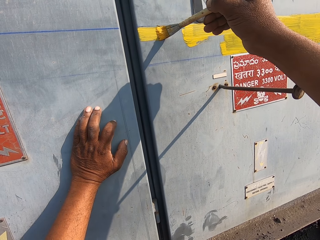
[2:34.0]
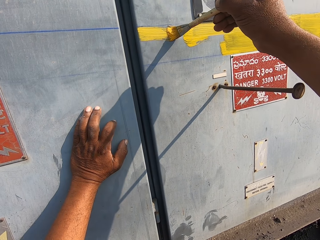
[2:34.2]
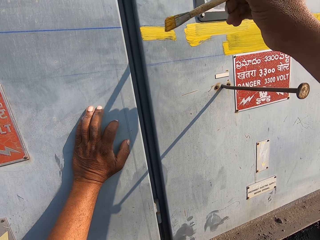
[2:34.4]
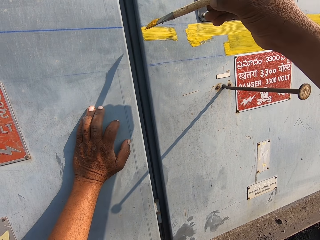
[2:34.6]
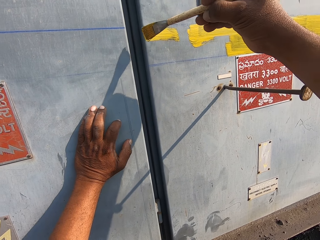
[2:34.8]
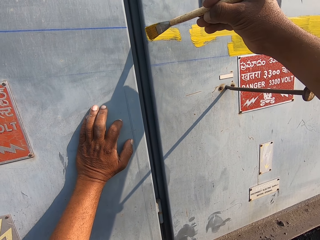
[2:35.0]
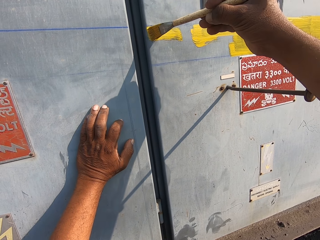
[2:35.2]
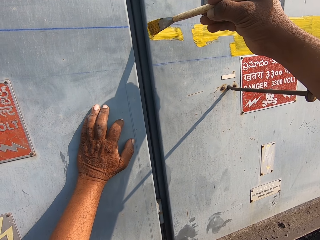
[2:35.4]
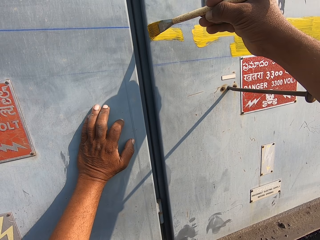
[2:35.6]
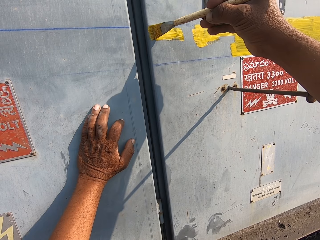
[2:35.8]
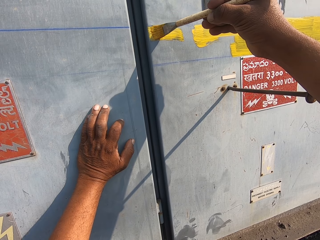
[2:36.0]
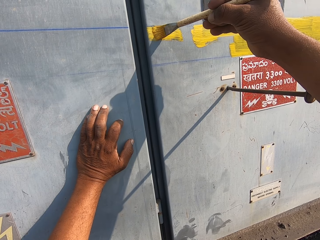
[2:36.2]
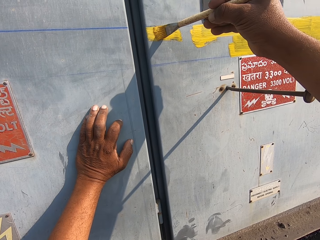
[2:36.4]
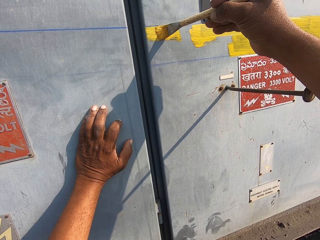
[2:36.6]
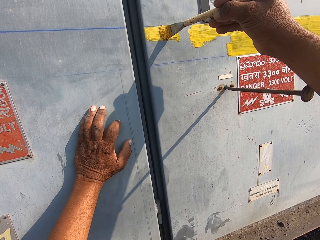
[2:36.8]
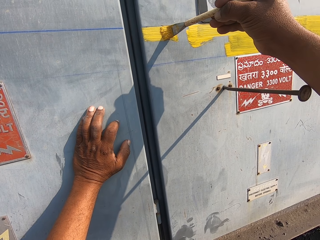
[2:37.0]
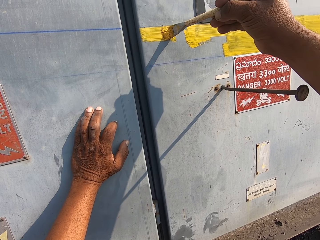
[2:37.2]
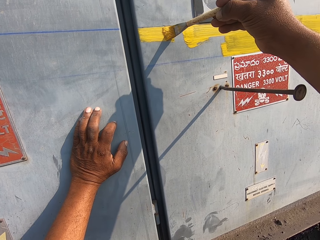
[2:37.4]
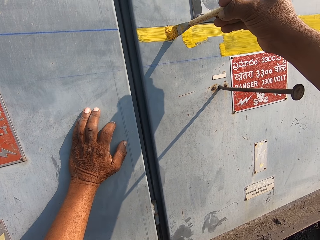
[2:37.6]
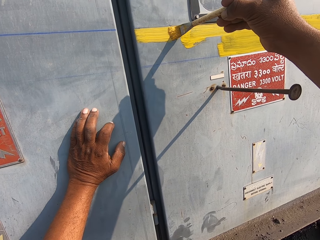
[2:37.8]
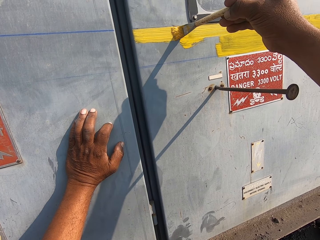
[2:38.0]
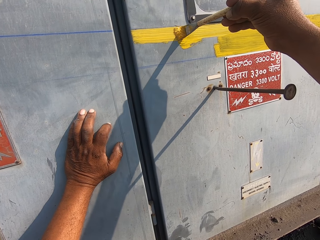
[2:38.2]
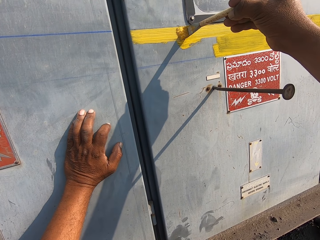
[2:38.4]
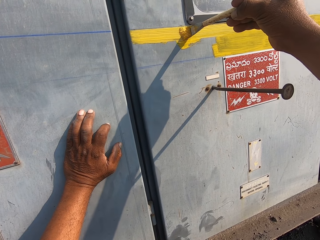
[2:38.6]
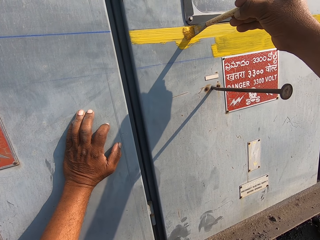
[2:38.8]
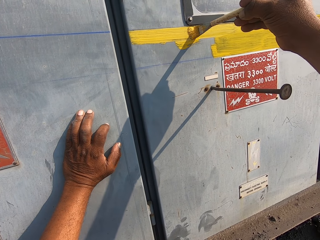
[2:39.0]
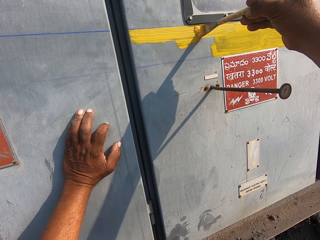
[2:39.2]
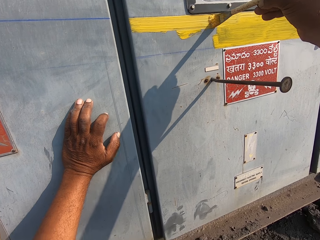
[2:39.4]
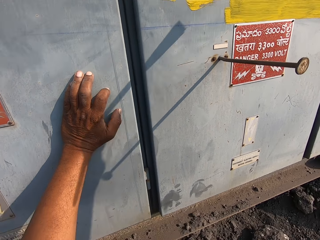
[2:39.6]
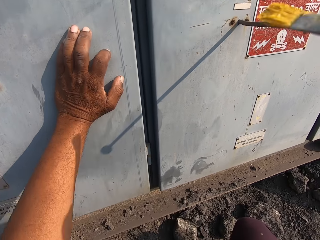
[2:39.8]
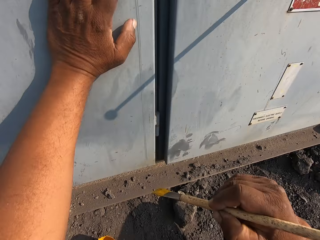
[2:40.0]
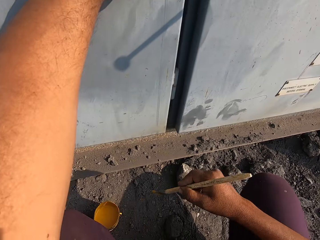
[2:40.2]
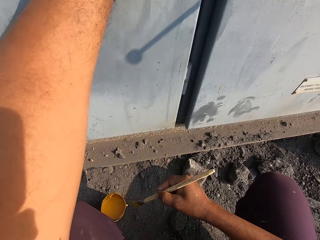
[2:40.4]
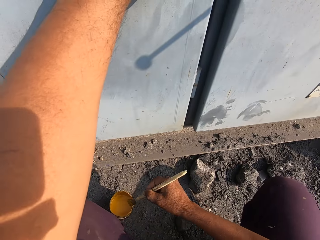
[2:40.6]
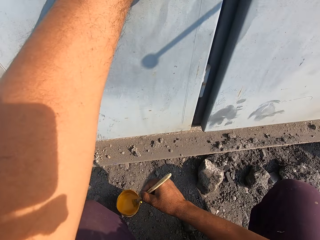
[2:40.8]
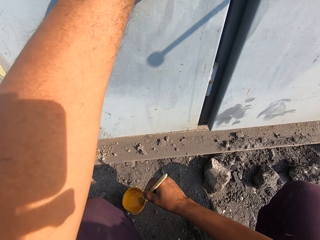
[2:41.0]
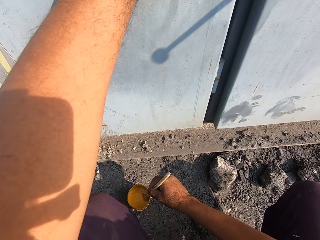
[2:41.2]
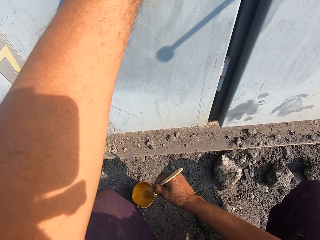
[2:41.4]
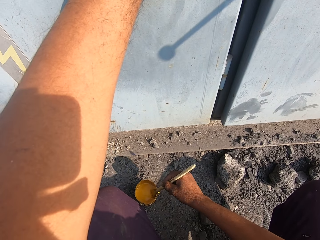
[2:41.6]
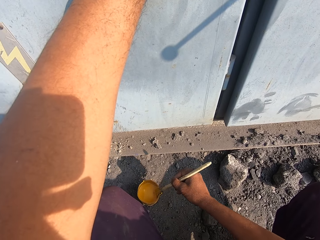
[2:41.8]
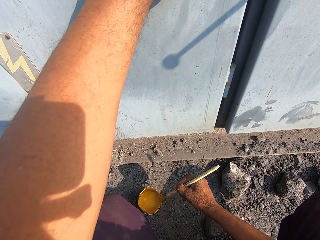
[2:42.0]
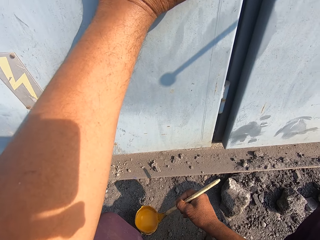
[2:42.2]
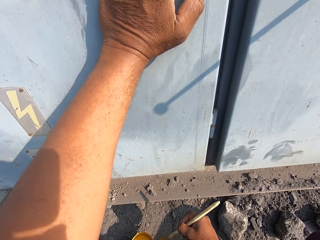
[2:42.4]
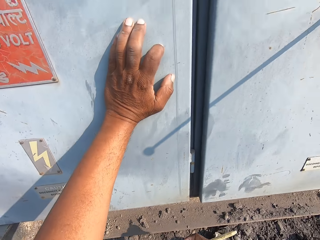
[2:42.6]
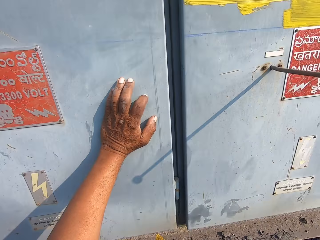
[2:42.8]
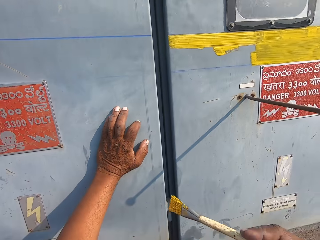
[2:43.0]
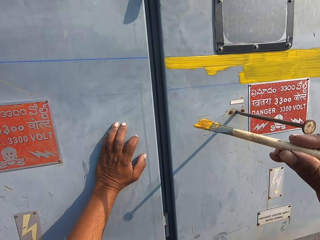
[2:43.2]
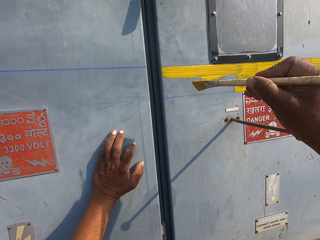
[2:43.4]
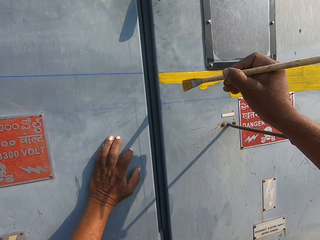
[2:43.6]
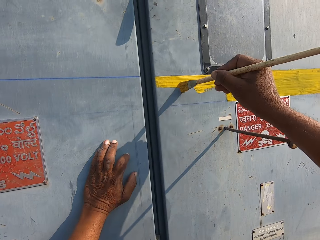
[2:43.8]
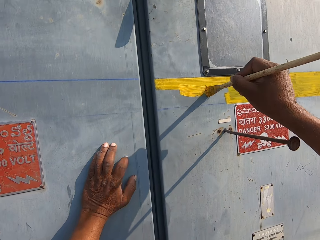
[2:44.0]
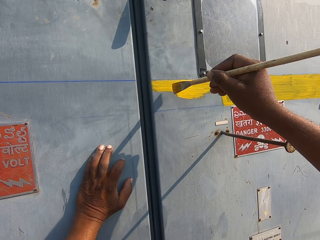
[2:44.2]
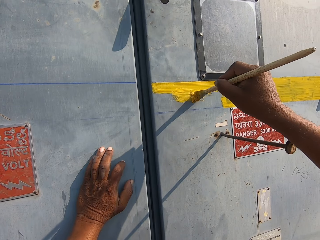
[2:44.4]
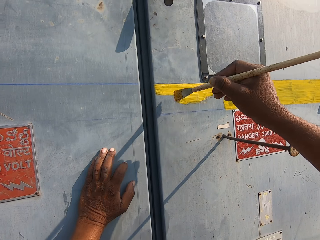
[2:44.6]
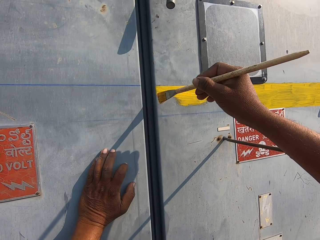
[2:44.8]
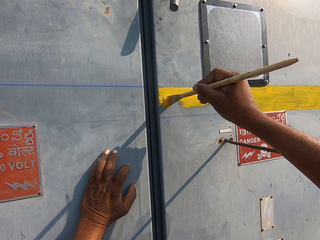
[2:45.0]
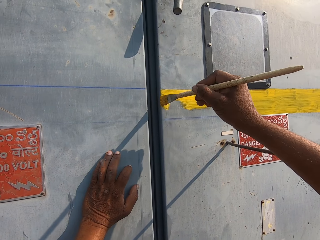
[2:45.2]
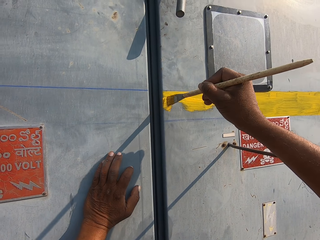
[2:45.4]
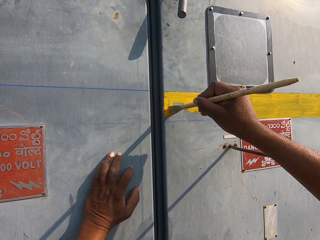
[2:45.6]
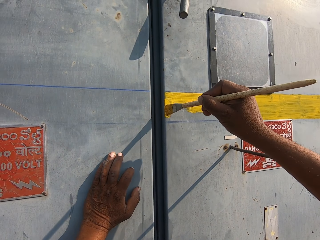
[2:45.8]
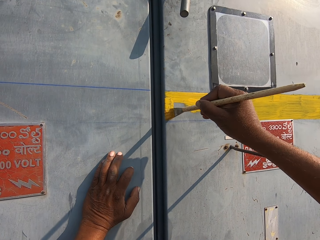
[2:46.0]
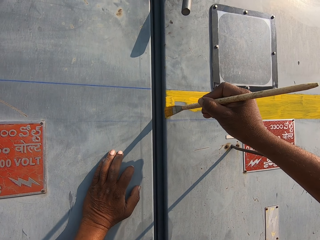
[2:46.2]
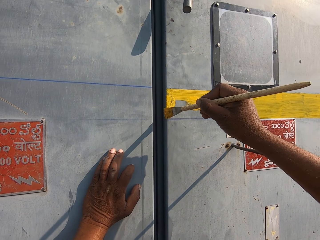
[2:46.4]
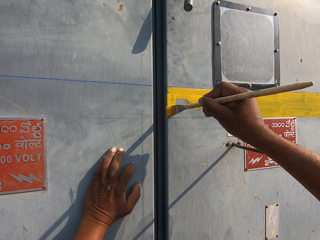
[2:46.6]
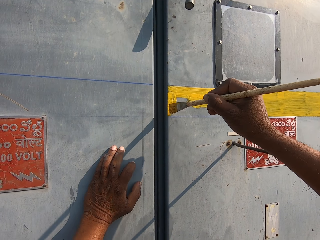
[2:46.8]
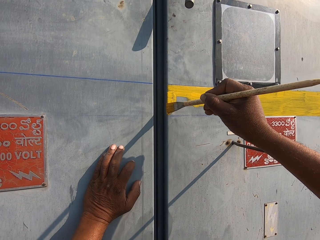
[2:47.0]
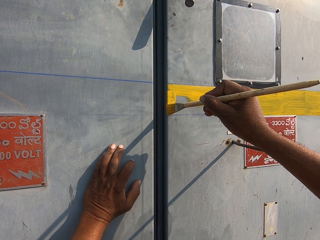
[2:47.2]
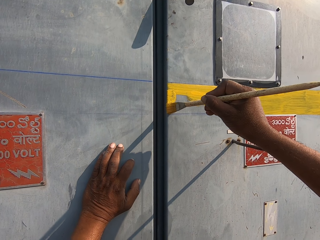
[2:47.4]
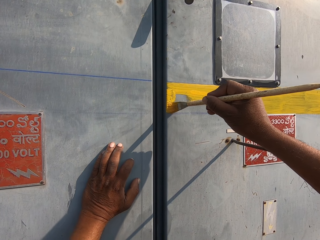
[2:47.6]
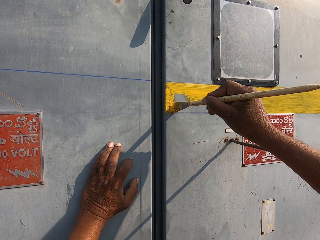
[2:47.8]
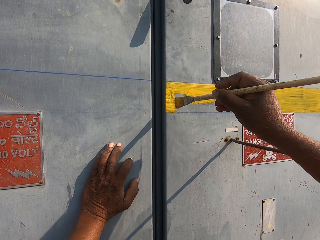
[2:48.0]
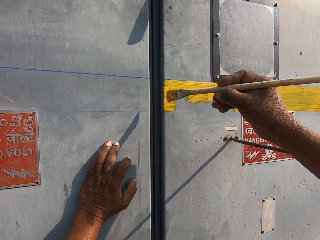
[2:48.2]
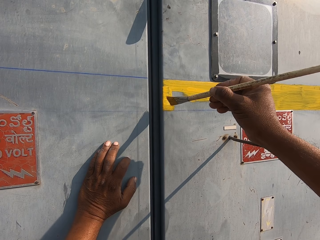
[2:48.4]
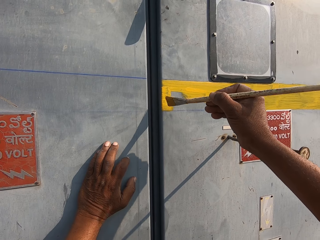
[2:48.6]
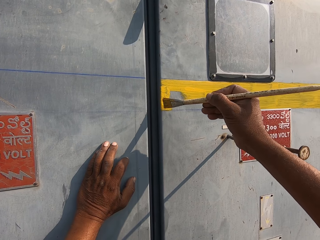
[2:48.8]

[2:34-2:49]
The camera wearer dips the painting brush in the paint. They paint the iron wall with the painting brush.

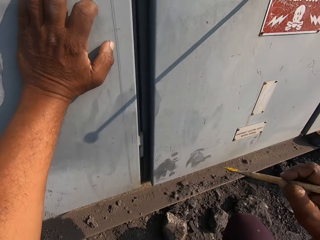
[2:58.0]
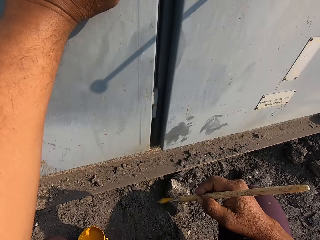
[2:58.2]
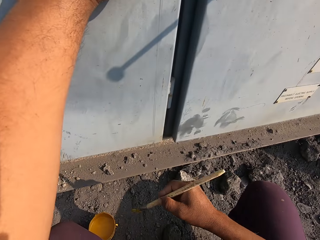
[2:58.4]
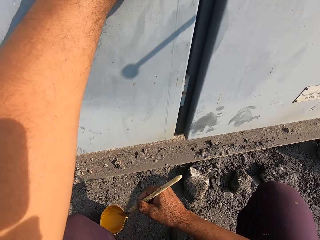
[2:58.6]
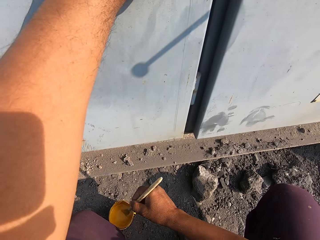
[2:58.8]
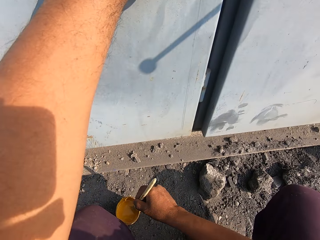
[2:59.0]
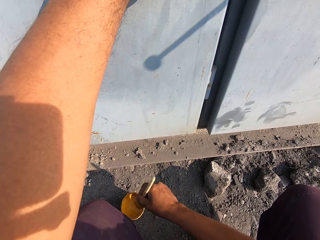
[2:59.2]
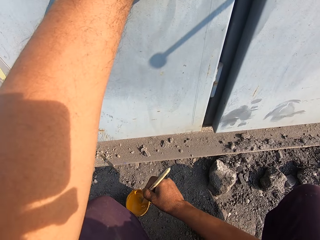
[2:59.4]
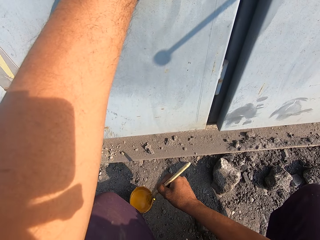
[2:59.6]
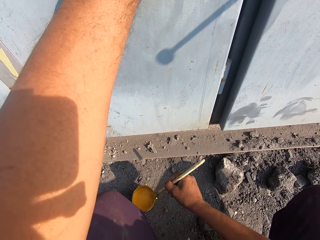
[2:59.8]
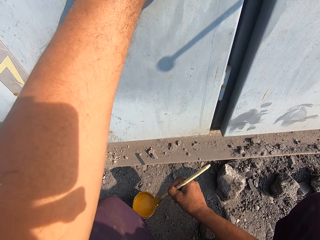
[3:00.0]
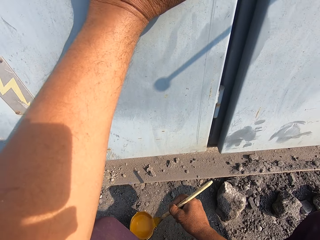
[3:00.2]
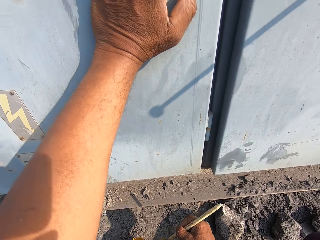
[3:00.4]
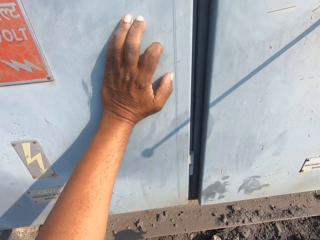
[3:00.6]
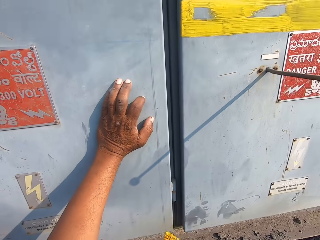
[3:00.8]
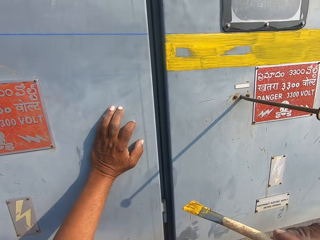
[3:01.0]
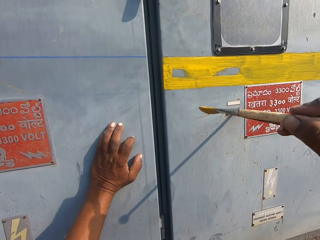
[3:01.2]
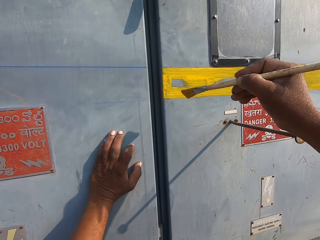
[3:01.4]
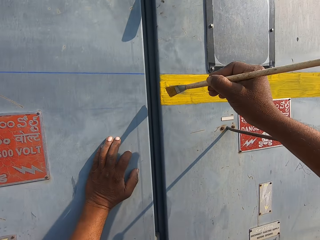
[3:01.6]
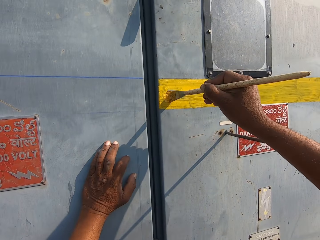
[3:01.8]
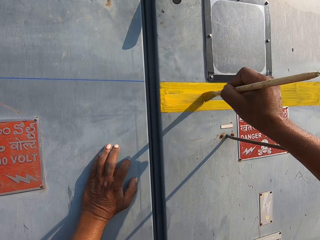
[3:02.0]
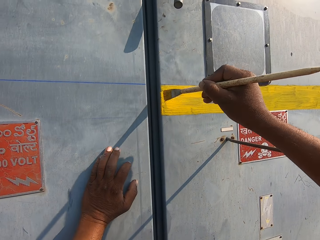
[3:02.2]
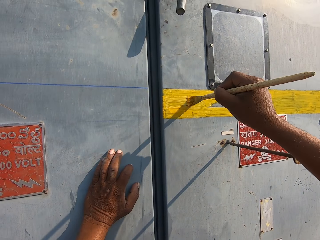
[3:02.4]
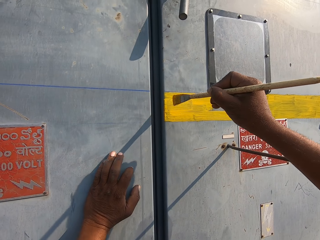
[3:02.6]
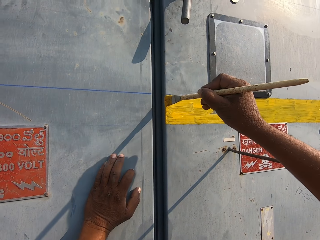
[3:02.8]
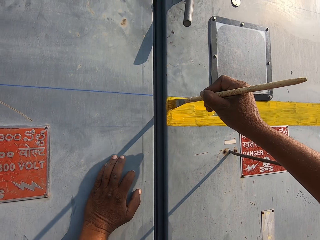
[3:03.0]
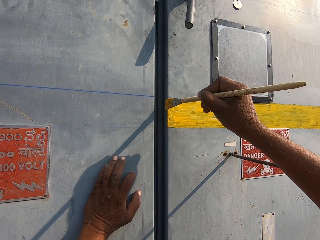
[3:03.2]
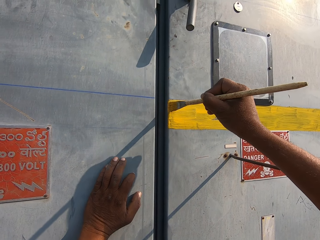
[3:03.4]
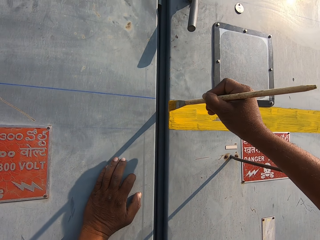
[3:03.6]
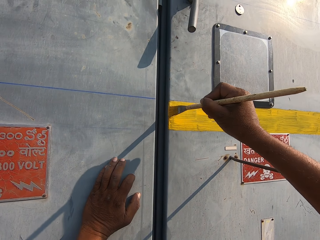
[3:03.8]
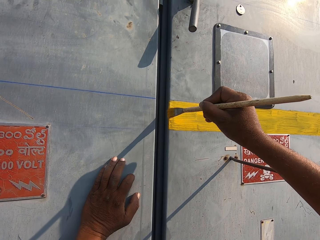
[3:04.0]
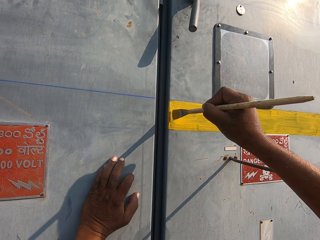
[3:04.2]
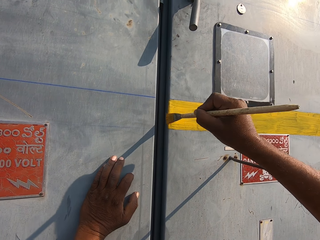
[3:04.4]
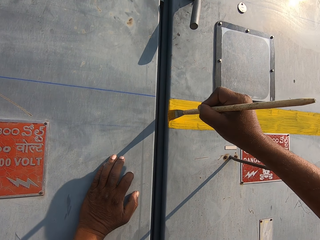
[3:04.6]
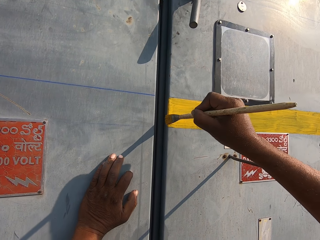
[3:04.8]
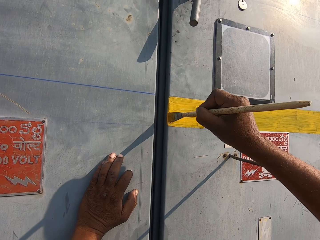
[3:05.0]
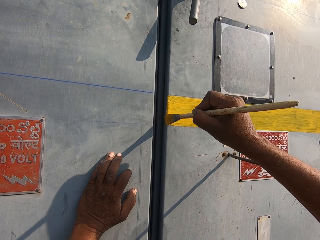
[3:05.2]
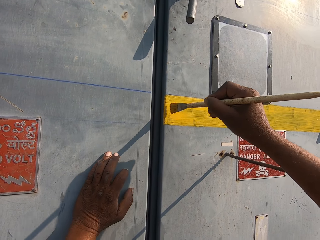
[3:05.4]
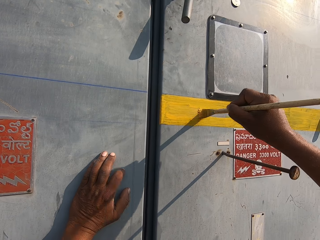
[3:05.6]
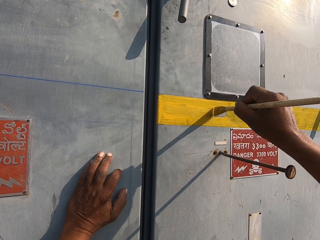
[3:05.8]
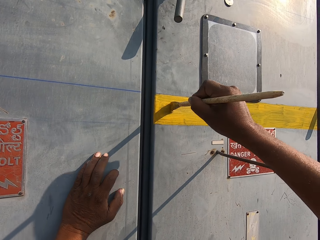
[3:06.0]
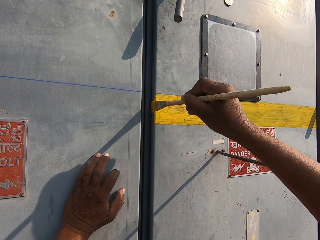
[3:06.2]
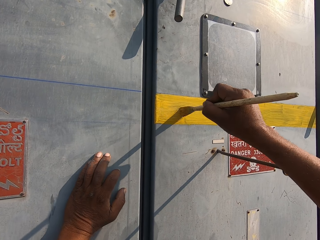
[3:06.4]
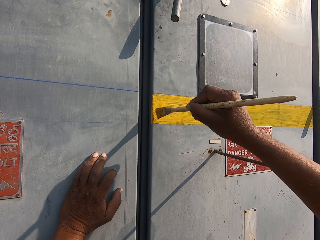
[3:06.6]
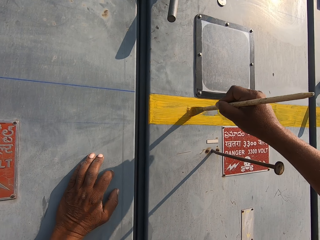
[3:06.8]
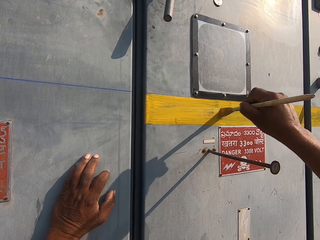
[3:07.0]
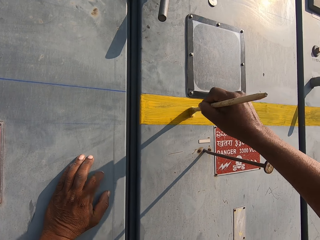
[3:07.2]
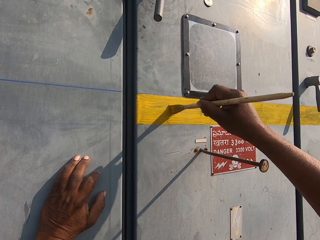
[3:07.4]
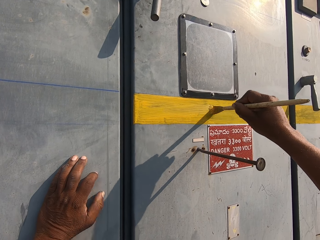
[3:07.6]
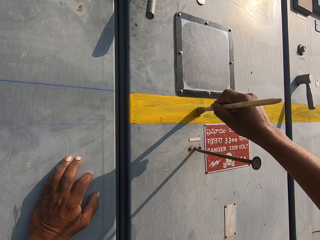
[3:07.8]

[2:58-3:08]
The camera wearer dips the painting brush in the paint. They paint the iron wall with the painting brush.
